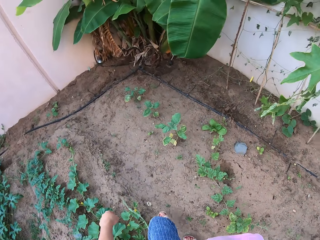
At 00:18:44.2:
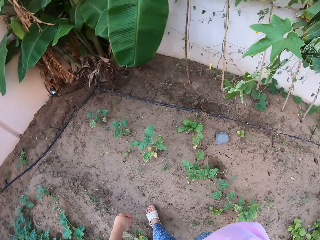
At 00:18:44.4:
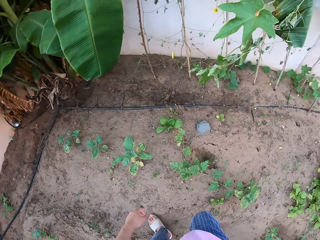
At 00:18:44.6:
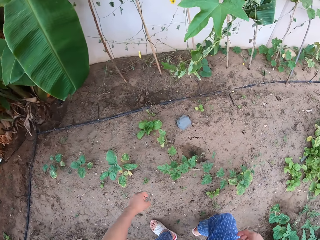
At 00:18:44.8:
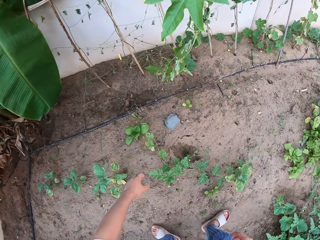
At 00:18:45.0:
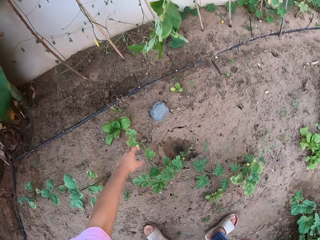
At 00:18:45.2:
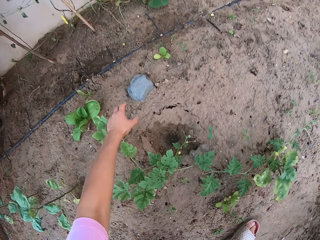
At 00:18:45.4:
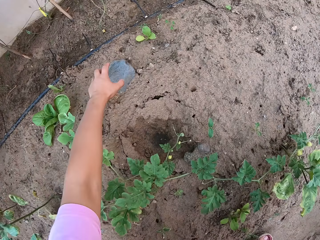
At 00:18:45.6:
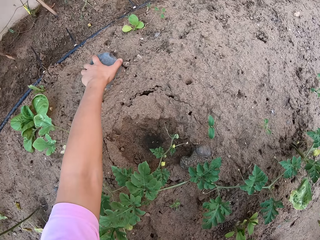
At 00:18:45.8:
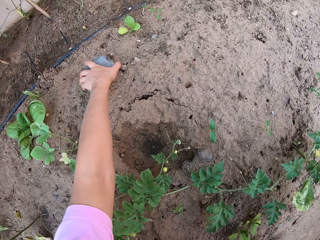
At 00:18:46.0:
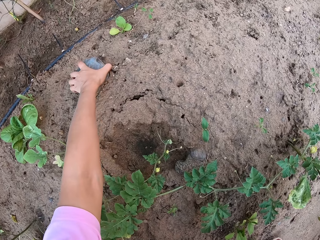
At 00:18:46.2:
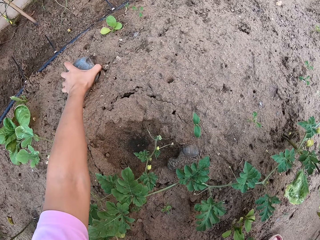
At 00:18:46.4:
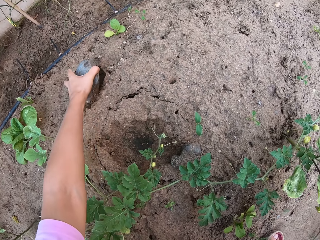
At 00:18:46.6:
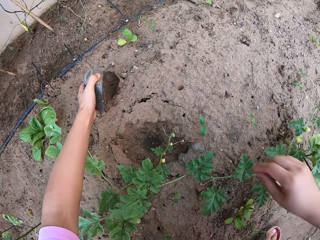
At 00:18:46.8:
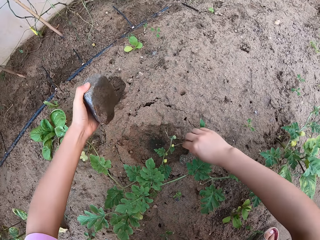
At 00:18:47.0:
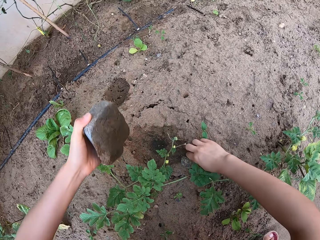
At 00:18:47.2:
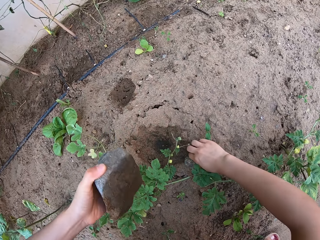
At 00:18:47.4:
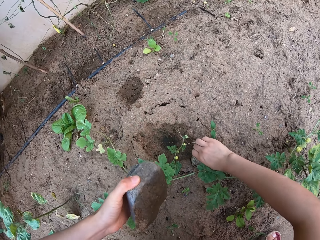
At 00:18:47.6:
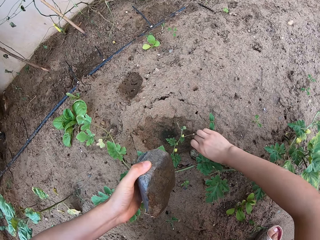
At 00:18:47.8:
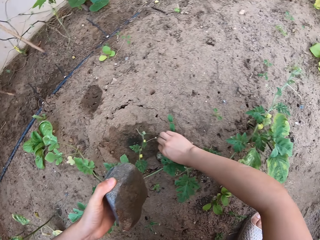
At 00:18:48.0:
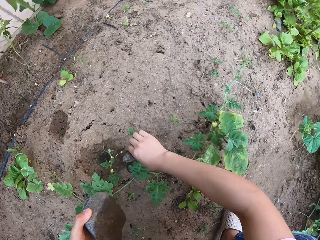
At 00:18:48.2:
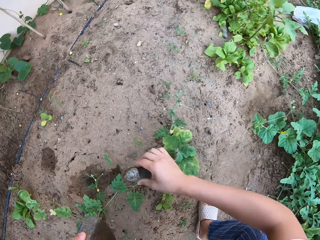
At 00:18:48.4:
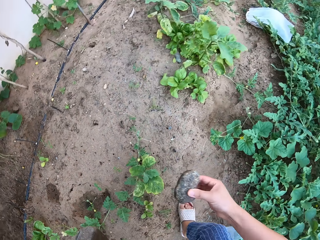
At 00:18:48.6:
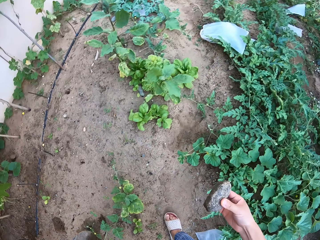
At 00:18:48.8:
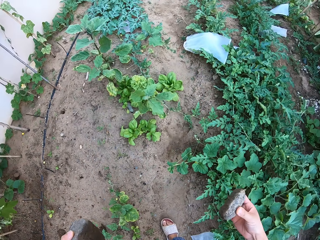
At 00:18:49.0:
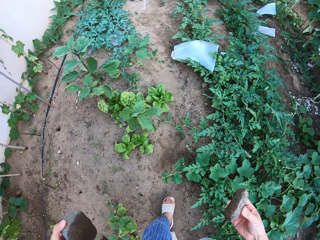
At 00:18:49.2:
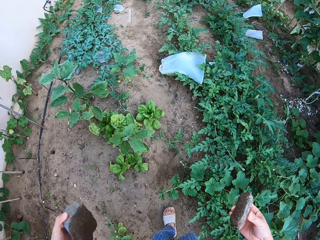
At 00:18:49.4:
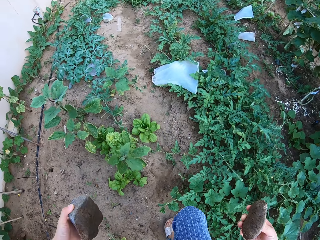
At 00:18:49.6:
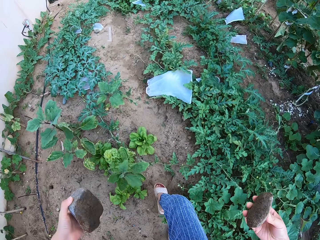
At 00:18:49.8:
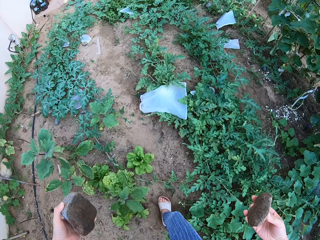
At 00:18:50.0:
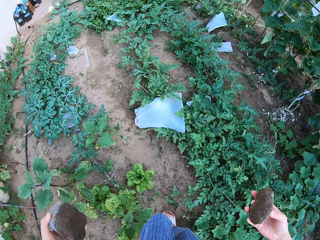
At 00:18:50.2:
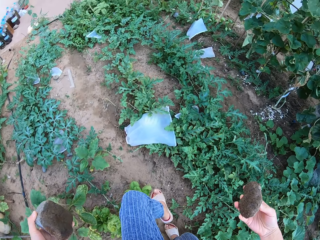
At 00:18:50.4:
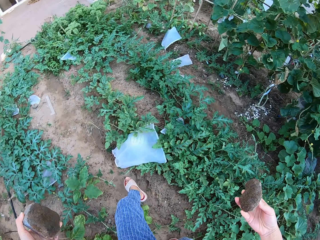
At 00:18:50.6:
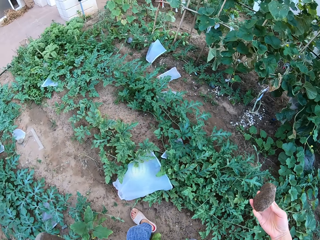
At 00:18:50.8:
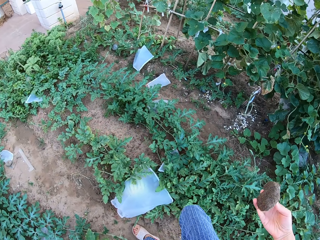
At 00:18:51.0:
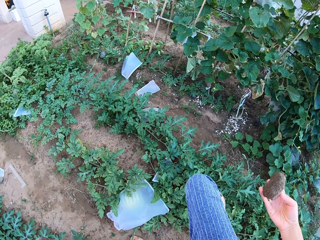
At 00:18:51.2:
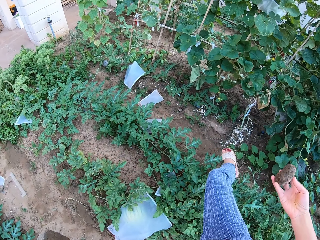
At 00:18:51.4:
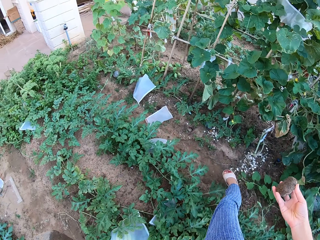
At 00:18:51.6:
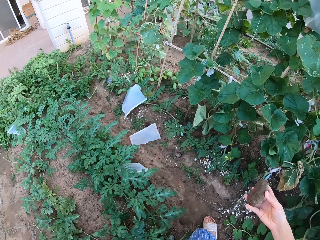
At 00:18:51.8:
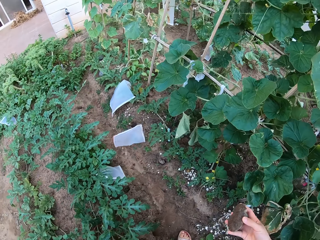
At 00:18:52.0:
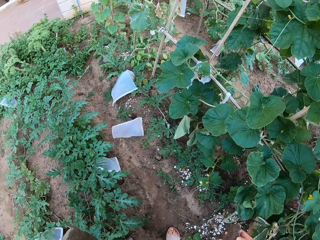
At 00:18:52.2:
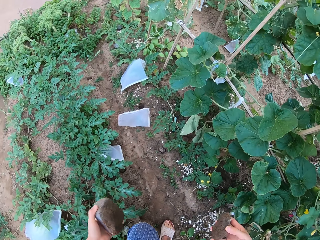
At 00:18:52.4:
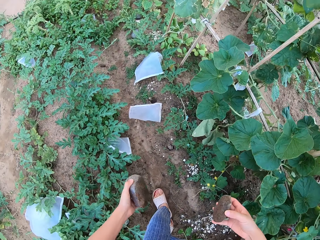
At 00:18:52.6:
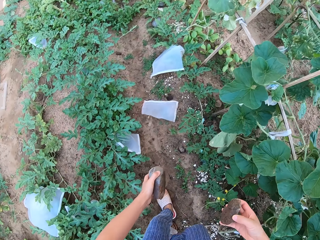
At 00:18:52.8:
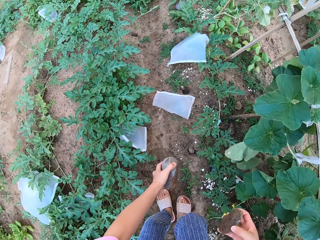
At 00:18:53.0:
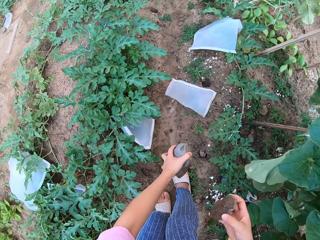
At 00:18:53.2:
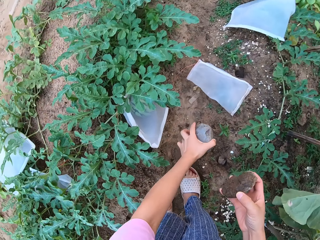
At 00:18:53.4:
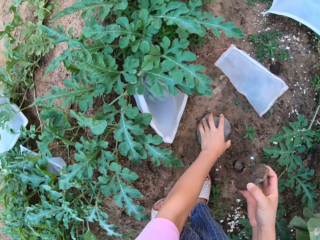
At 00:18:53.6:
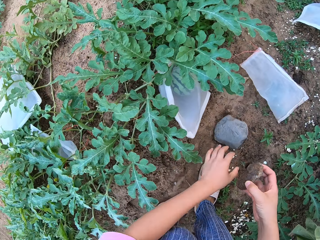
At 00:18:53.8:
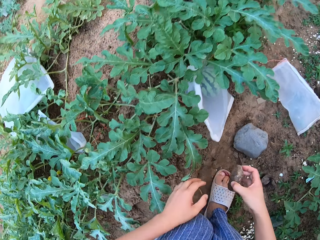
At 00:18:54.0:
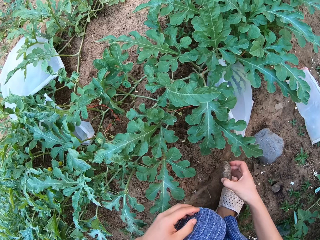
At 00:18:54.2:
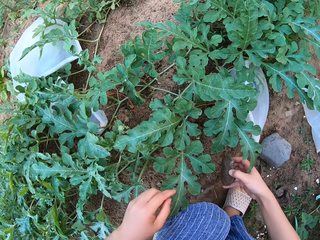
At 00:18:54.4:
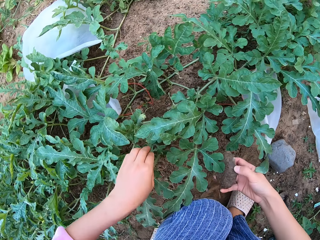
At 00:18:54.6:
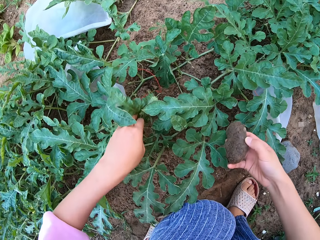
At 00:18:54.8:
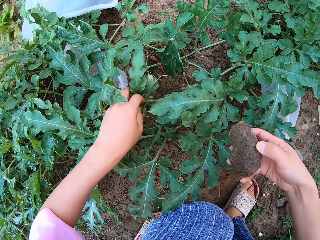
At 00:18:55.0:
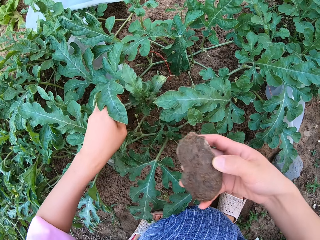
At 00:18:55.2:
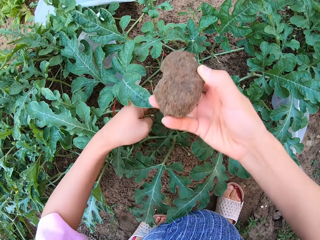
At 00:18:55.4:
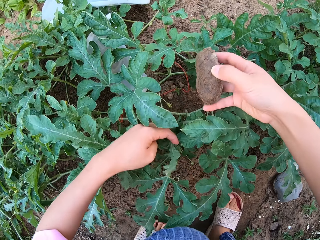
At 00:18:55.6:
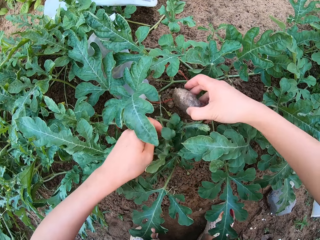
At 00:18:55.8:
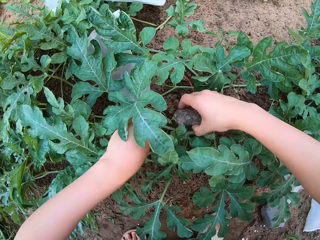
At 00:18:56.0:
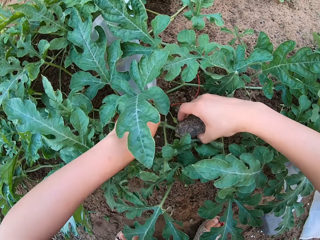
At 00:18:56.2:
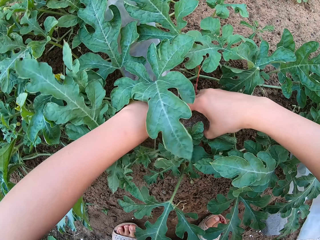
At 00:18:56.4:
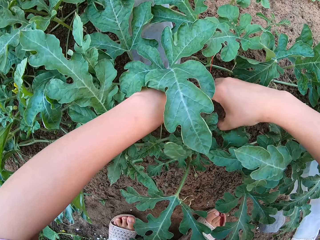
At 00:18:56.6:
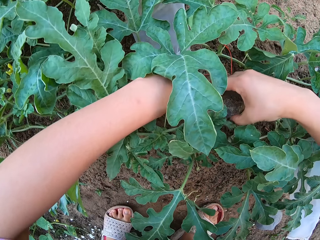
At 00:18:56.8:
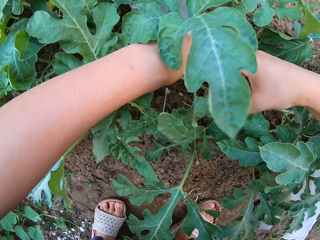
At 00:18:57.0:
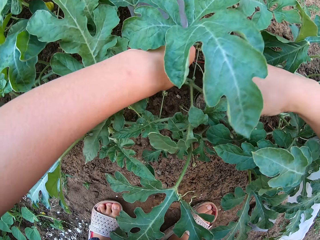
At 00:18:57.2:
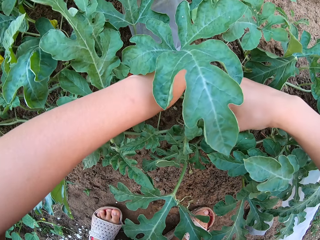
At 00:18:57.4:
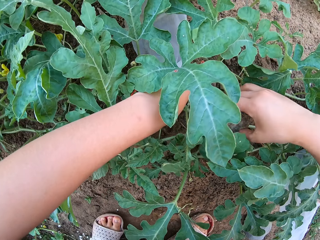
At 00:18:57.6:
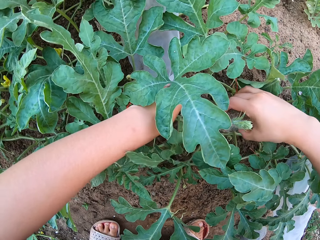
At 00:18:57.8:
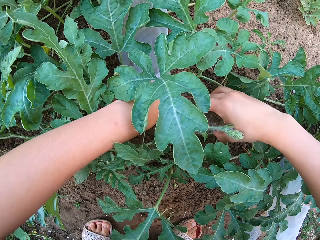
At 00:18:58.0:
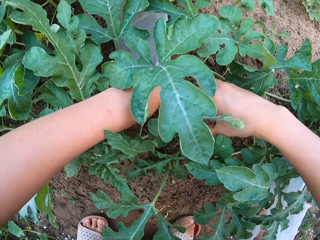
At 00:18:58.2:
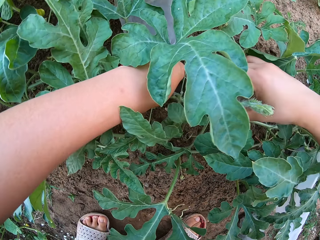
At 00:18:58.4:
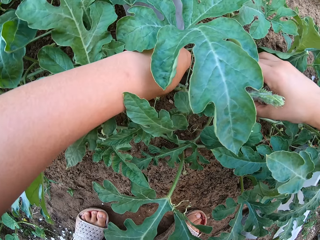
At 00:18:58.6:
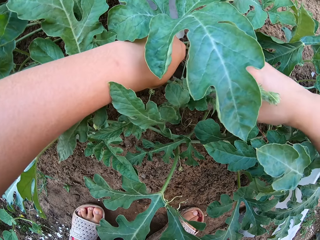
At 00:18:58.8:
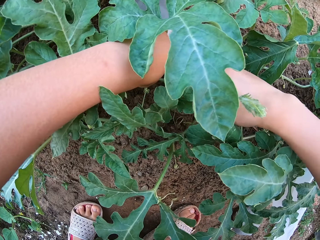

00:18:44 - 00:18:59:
The camera wearer walks around. They grab a stone. They walk around. They jump the plant. They put the stone down on the plants. They put the other stone at the bottom of the plant.

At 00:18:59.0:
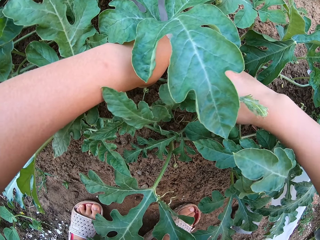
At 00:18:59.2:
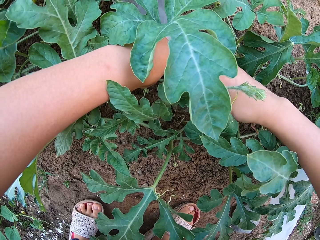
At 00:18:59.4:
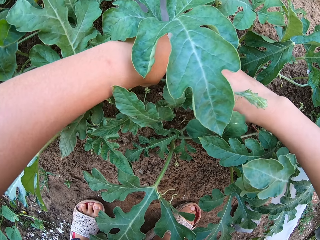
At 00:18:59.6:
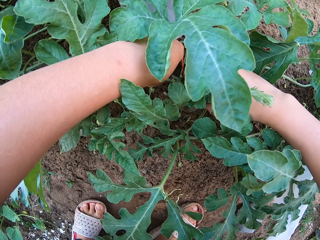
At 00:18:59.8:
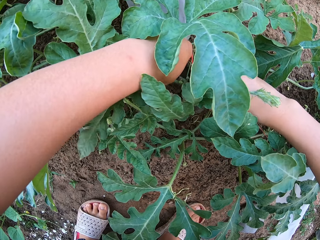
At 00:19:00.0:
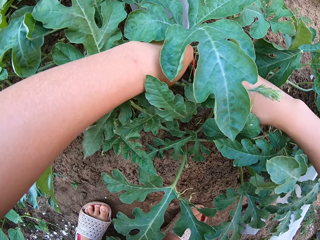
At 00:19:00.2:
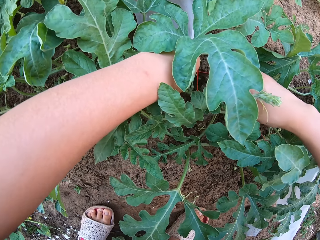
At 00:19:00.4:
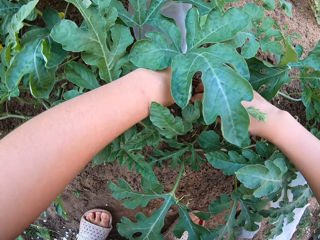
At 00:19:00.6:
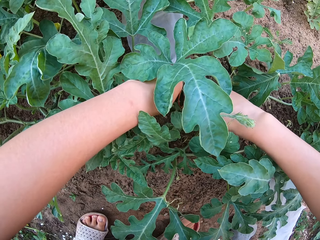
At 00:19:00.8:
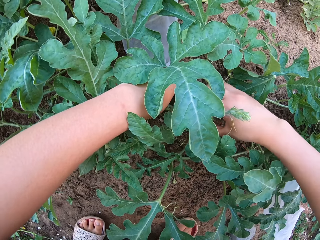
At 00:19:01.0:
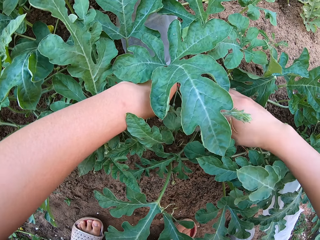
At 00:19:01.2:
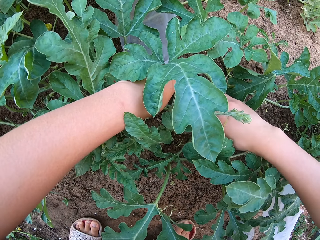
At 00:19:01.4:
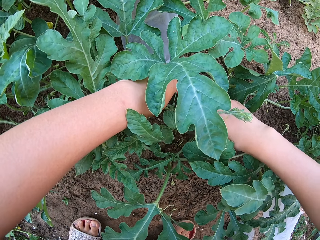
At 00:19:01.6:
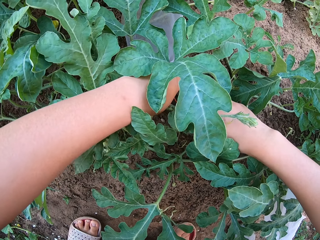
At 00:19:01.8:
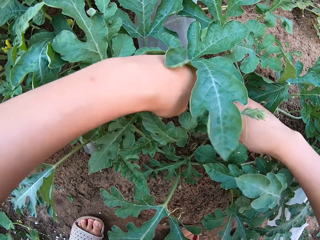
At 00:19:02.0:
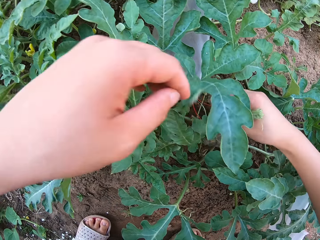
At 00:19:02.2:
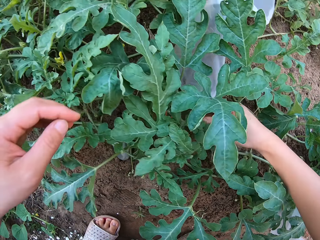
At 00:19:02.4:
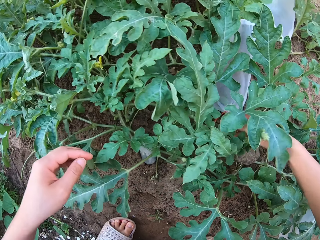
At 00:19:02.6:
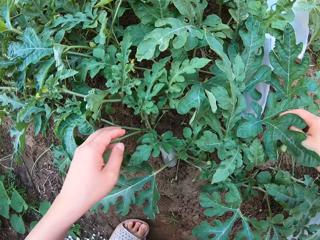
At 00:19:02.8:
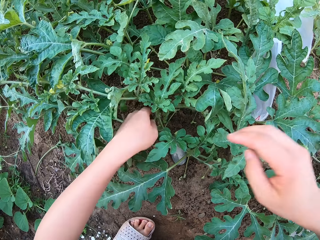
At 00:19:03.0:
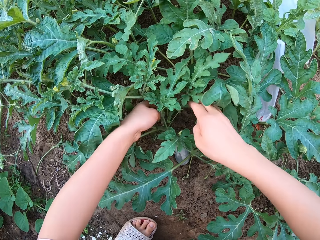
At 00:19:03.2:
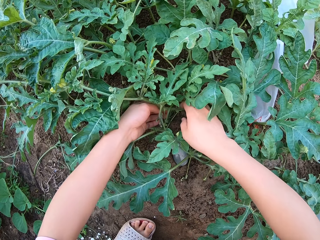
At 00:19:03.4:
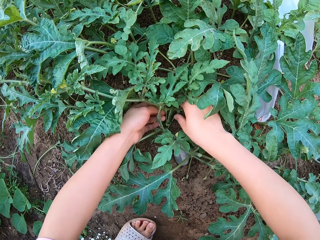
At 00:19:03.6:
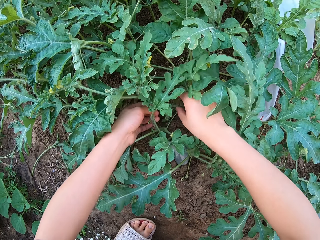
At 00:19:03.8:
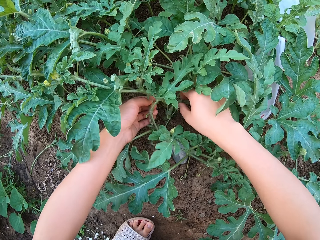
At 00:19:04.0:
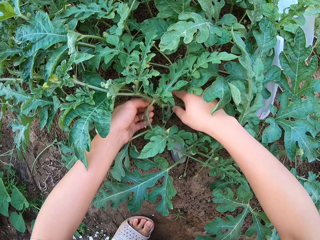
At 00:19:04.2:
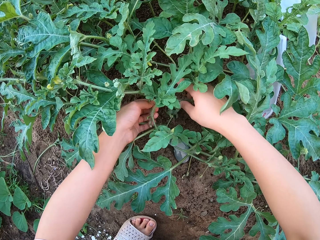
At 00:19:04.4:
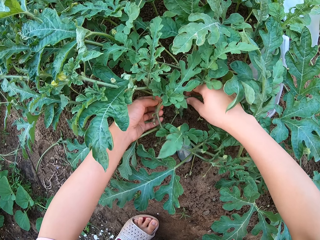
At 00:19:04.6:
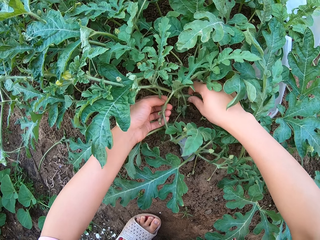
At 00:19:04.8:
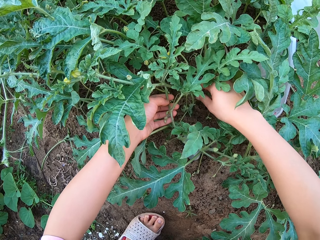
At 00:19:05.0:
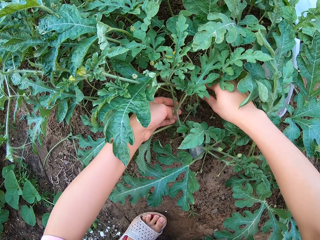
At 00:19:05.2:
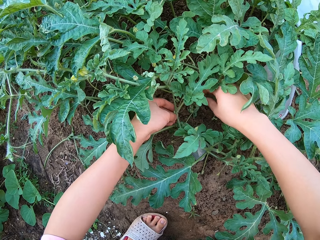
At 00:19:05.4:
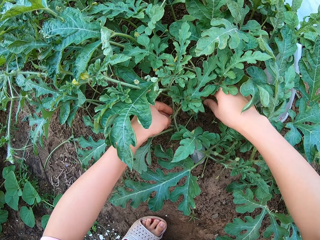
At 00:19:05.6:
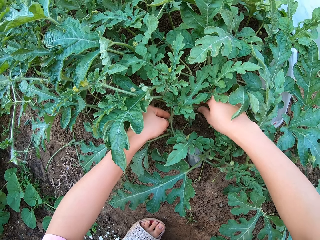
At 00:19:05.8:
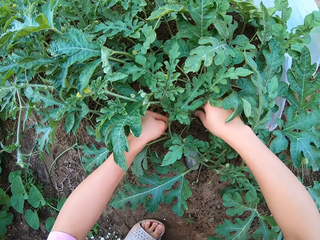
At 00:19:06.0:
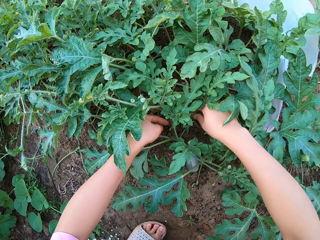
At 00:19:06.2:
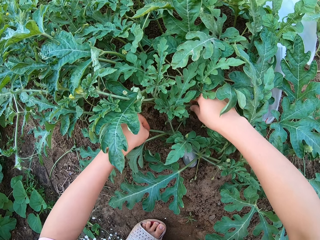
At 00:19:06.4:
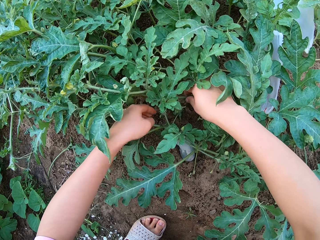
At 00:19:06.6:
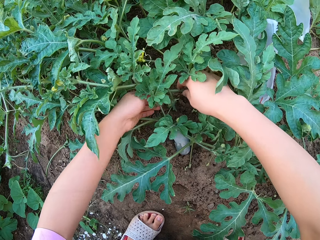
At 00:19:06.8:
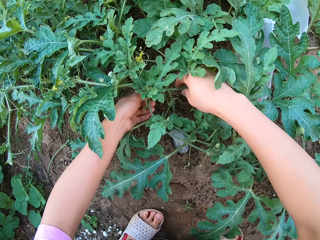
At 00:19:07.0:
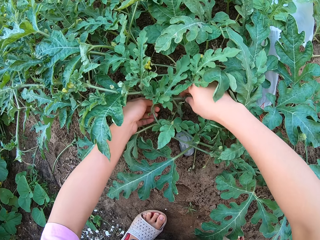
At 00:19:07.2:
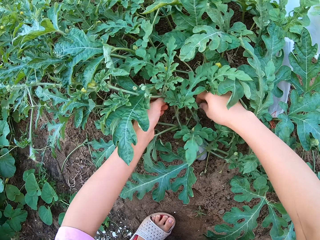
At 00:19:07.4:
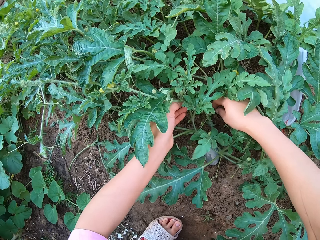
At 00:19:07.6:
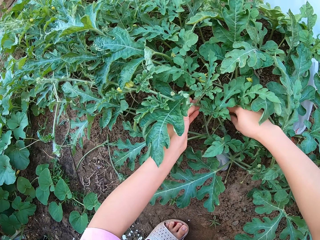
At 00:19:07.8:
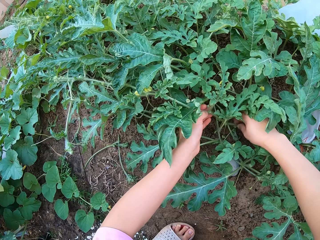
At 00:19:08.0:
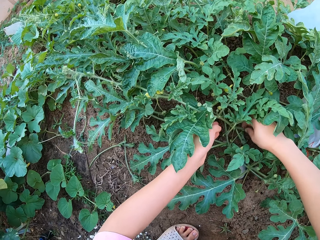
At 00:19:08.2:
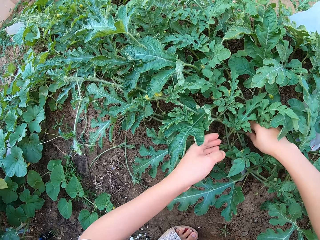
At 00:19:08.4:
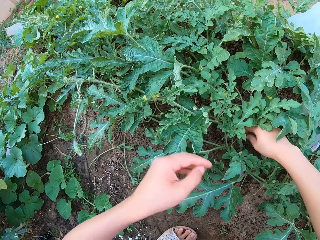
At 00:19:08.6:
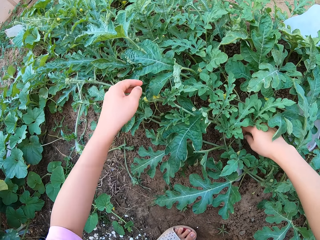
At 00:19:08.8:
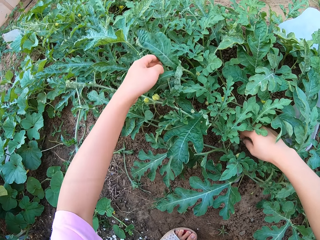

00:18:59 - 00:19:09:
The camera wearer checks the plants. They touch the plant branches.
